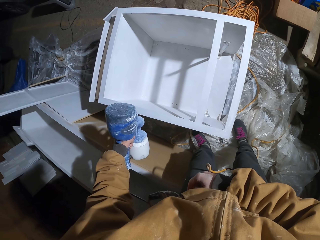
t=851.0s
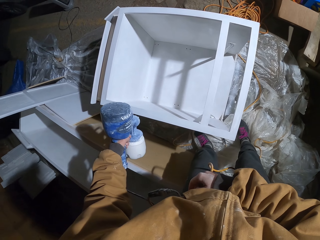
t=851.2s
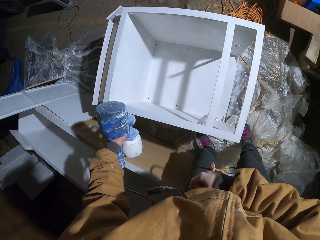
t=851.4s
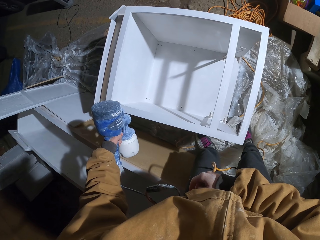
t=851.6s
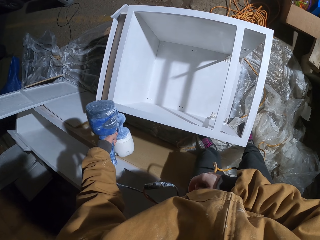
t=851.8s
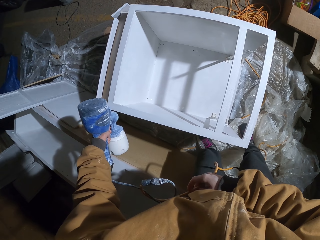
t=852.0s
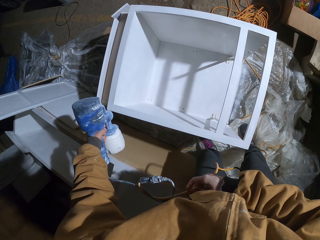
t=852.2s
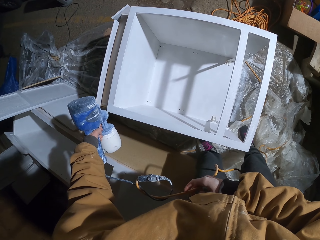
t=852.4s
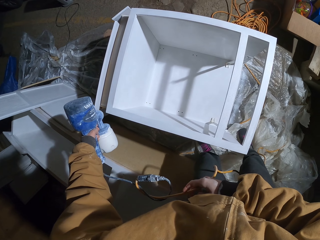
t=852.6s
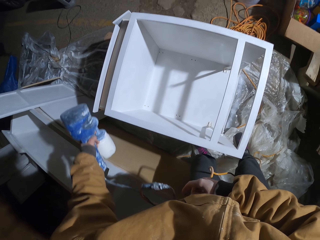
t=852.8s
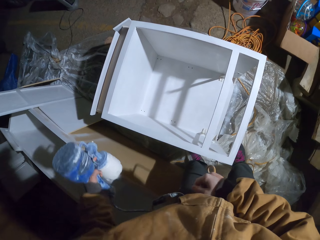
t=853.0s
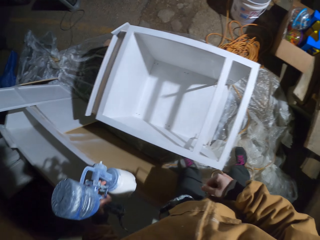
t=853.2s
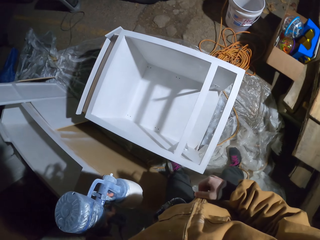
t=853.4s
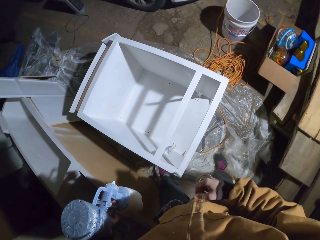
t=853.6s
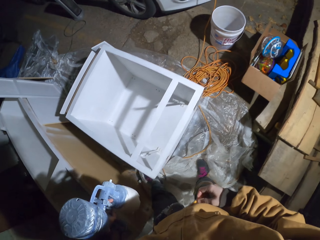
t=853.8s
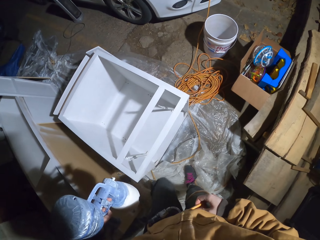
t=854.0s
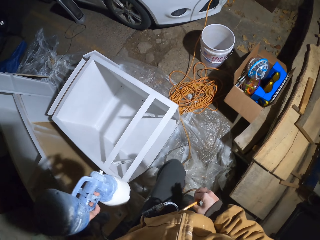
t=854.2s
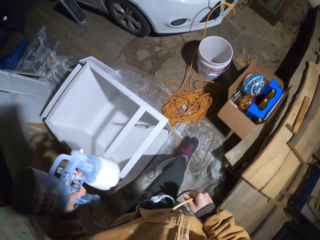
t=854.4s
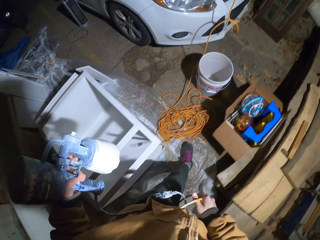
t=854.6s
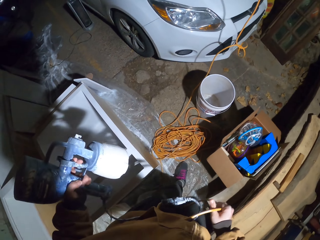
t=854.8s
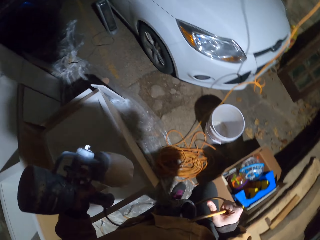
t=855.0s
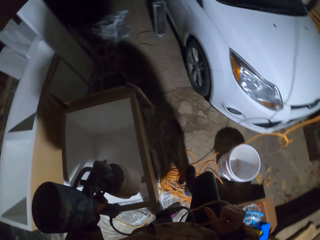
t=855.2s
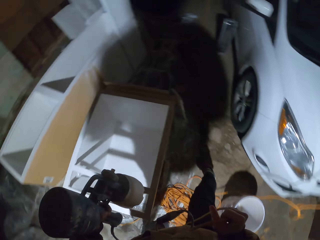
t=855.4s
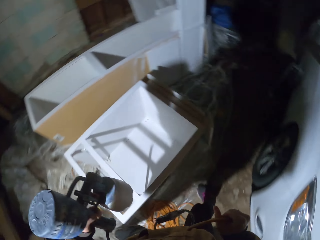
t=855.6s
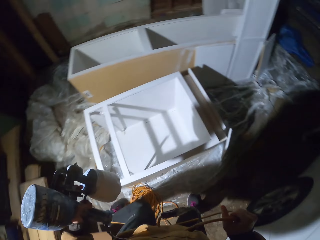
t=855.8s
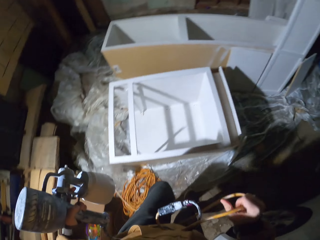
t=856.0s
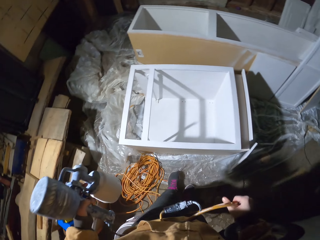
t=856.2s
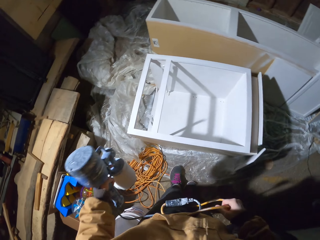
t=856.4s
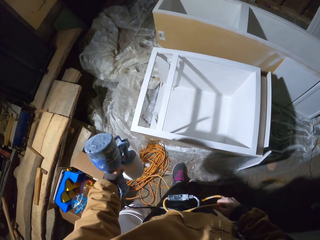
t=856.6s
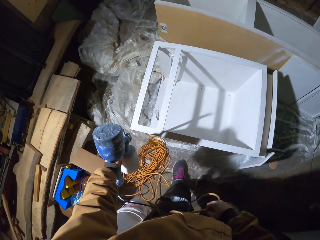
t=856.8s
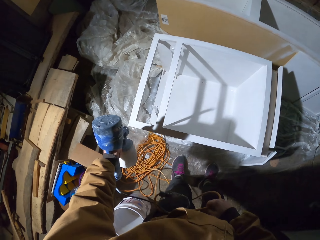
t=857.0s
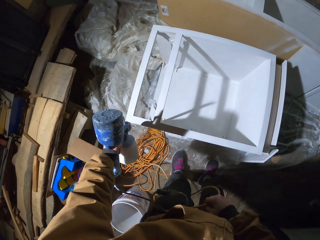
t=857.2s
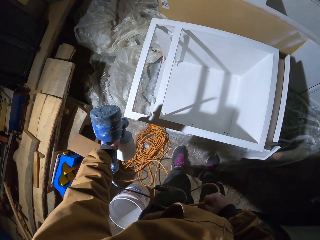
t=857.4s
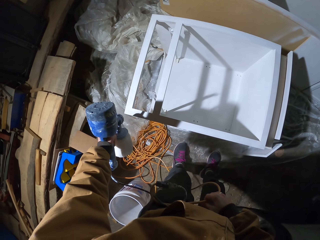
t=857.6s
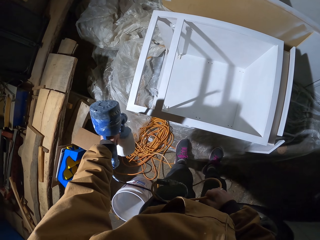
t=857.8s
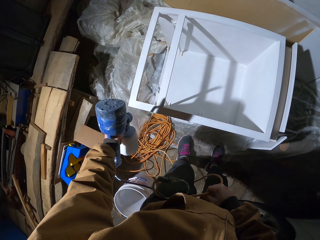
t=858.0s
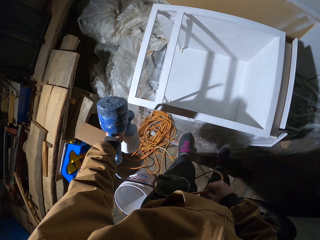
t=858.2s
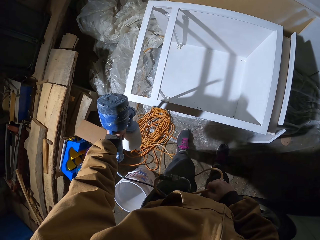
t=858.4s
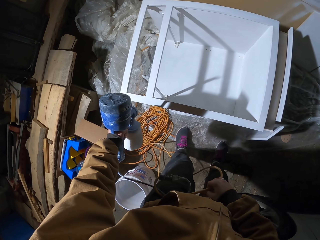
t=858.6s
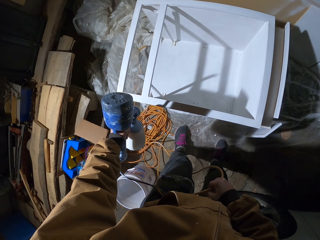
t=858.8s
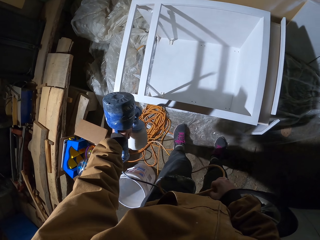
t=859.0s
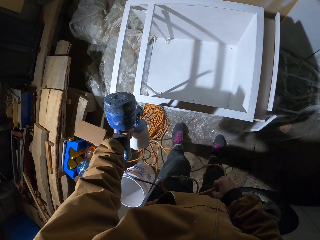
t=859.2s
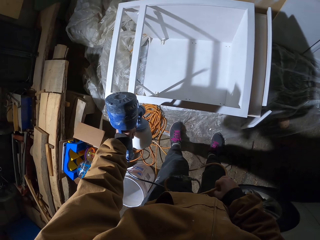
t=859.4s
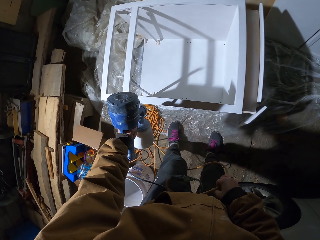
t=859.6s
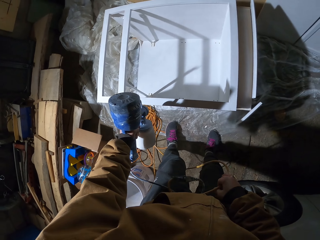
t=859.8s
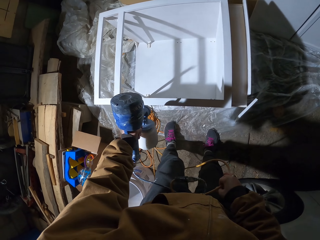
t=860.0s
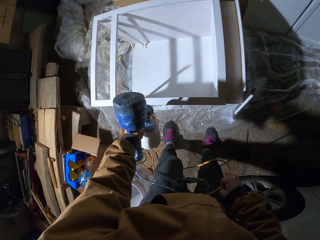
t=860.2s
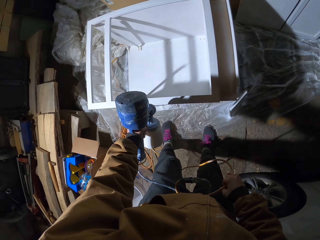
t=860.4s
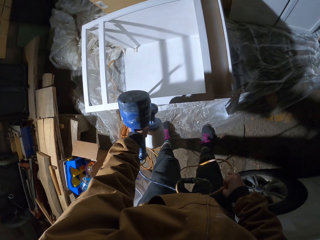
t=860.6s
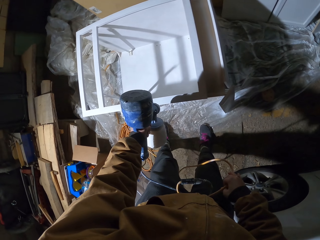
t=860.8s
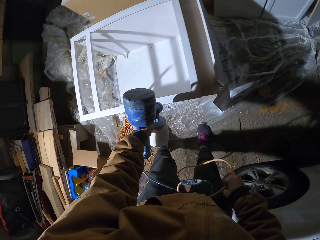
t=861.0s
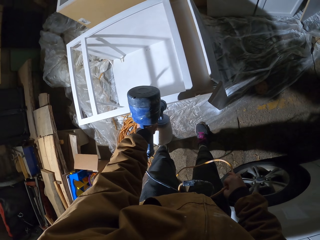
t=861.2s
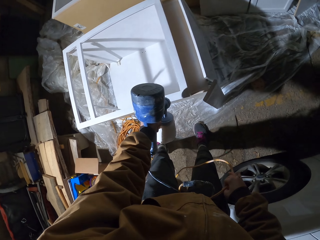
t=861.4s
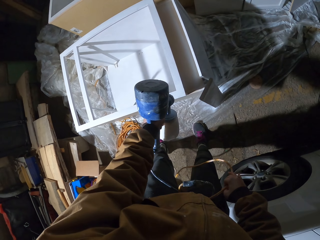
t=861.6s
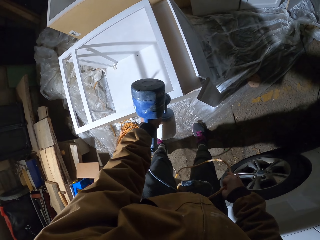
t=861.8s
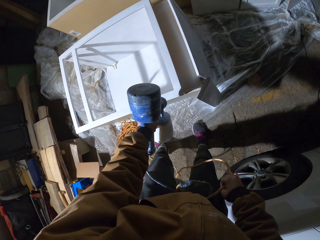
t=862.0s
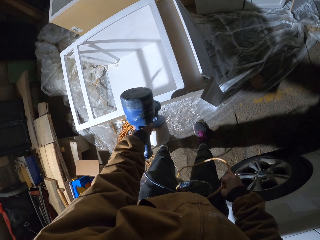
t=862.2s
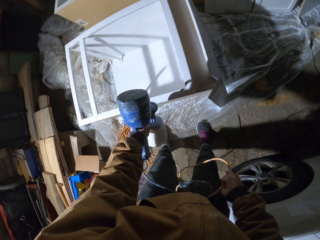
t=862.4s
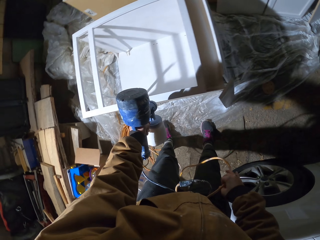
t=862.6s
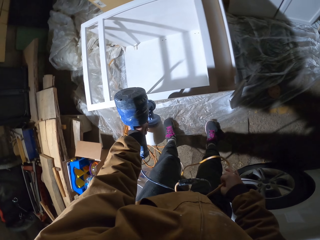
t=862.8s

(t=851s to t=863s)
The camera wearer walks around. They spray paint on the cupboard with a paint spray gun.

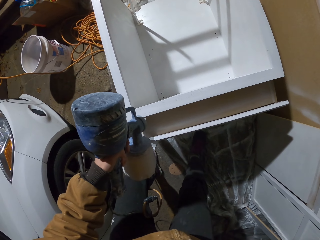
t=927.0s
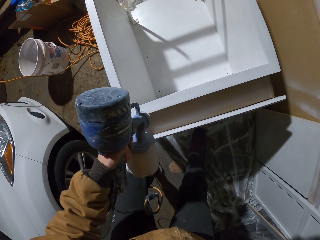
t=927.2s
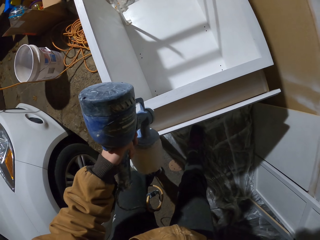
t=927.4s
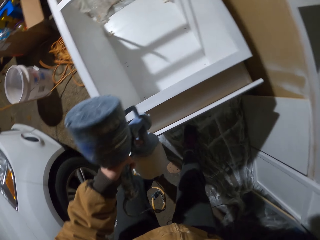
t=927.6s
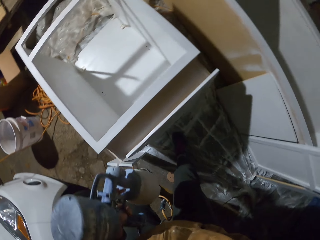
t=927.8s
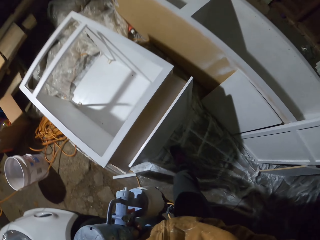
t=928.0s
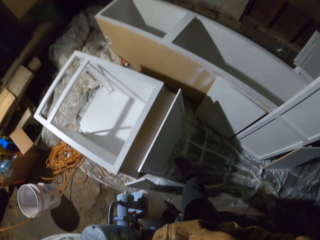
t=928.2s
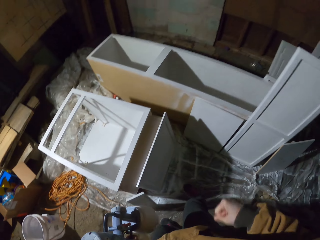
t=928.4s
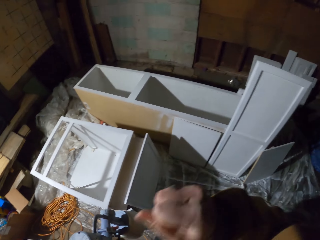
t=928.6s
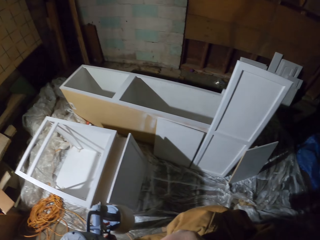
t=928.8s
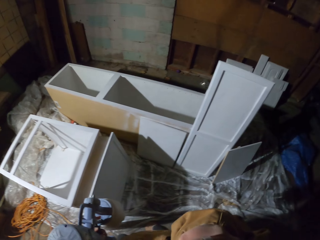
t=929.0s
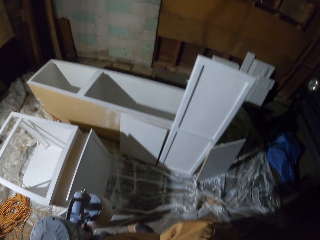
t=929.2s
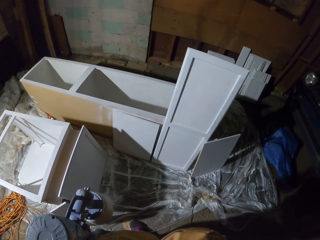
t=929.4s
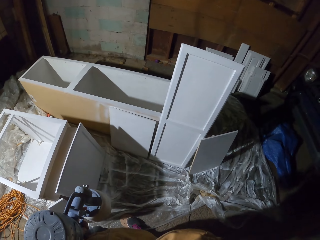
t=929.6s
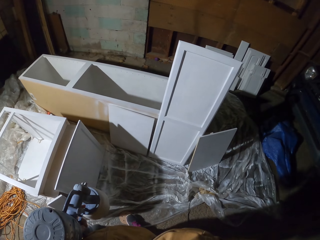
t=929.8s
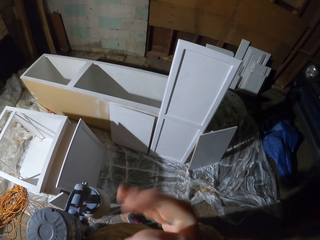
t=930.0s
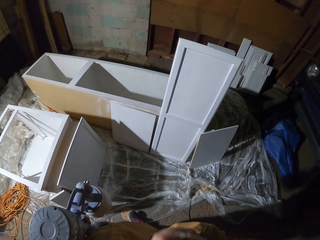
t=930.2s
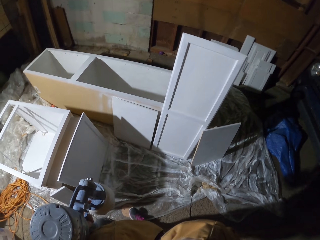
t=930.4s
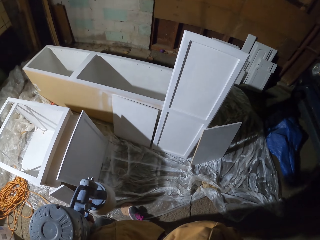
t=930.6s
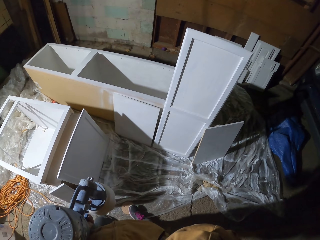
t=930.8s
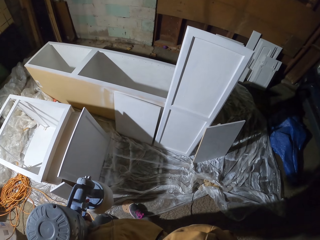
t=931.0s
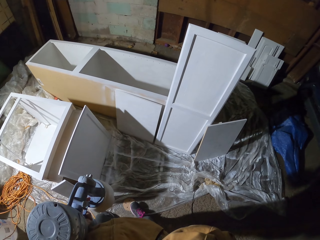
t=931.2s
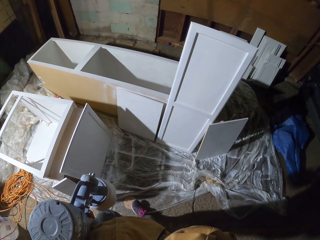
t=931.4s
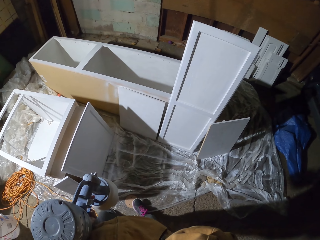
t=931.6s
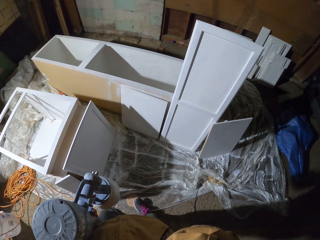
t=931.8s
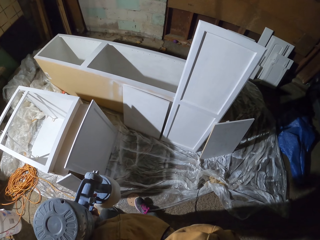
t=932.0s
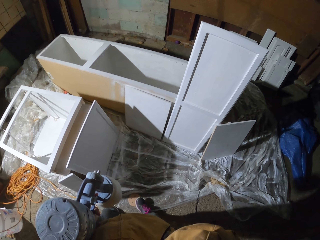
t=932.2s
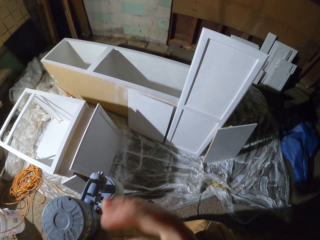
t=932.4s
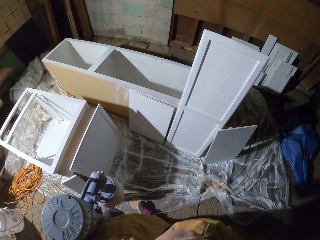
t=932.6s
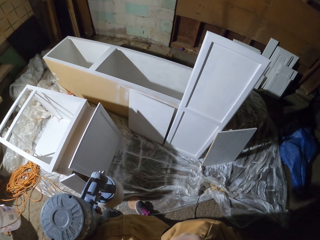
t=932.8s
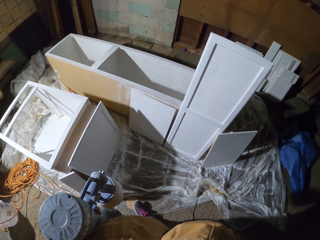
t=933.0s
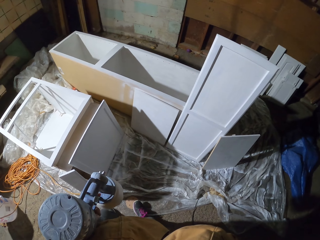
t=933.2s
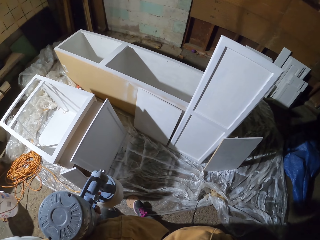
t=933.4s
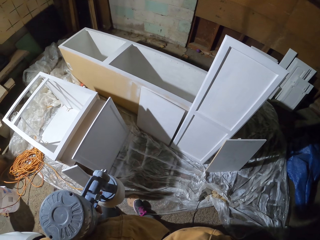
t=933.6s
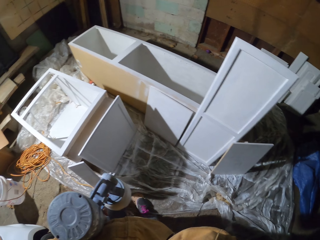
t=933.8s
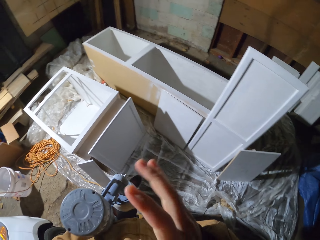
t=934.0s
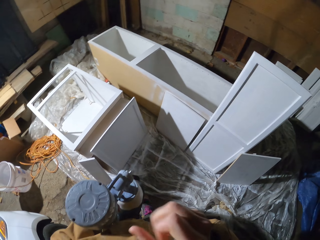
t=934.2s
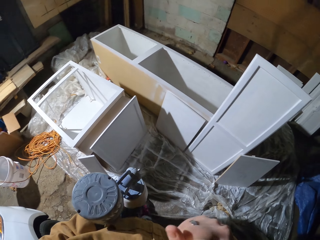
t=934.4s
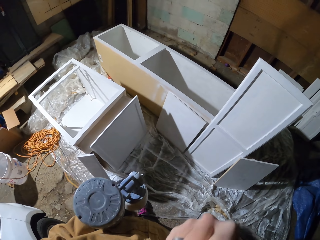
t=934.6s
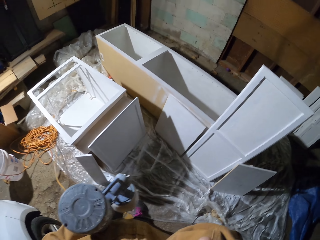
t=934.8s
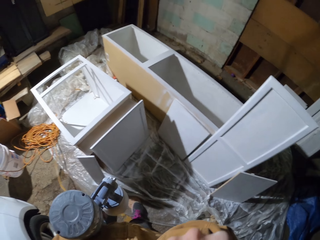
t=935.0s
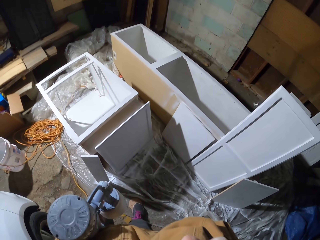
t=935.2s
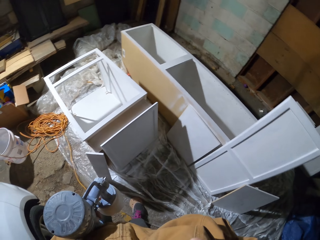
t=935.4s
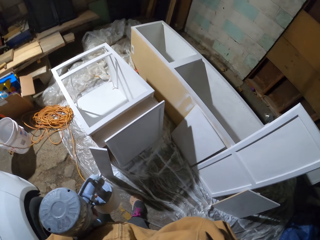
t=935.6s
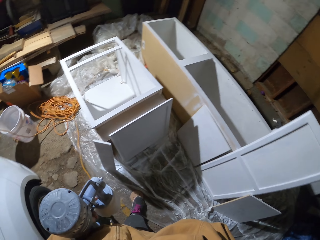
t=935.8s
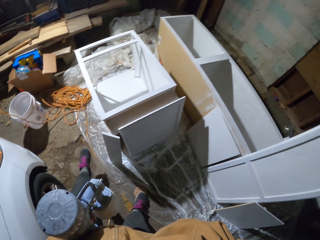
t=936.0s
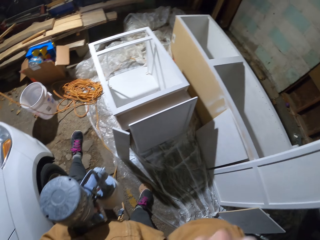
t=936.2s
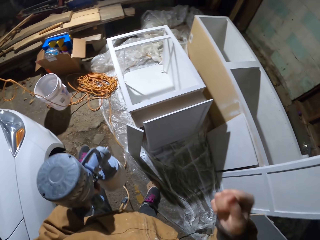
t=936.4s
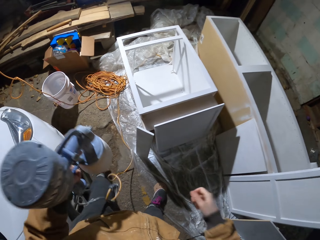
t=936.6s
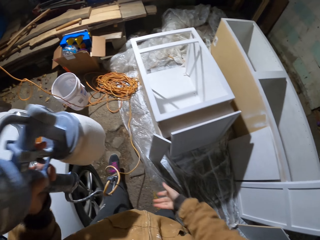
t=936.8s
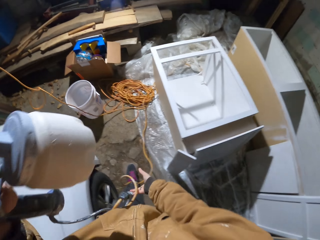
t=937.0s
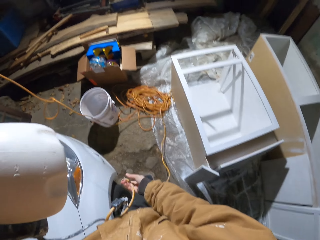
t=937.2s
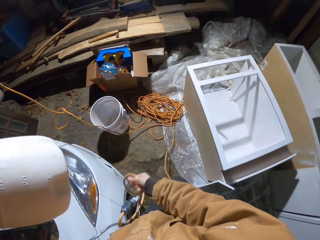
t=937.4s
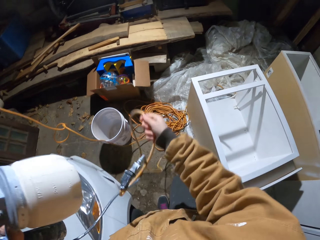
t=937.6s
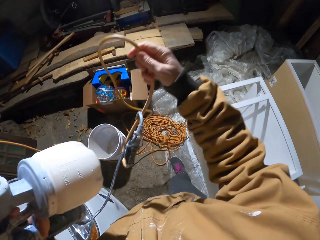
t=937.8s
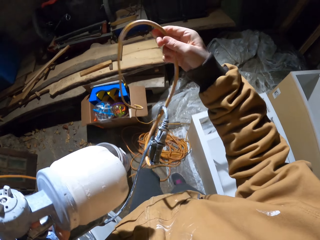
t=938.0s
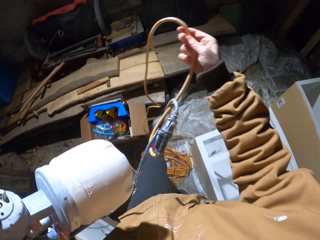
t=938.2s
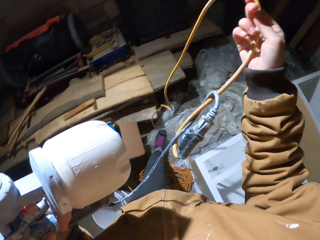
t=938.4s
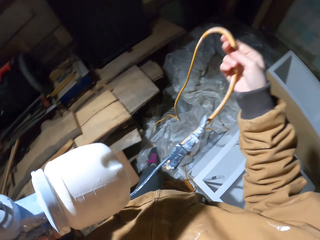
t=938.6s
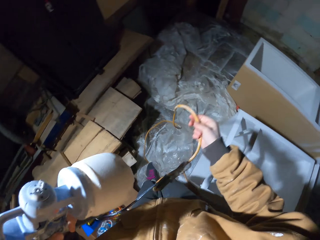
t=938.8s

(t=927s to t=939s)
The camera wearer removes the hand from the pocket. They touch the face. They fix the camera. They pull up the cable. They hold the spray gun wire. They walk around.
